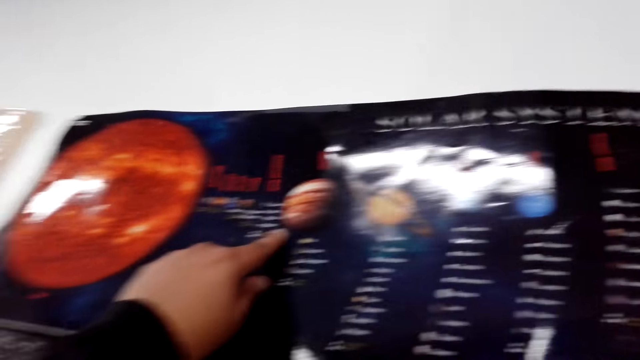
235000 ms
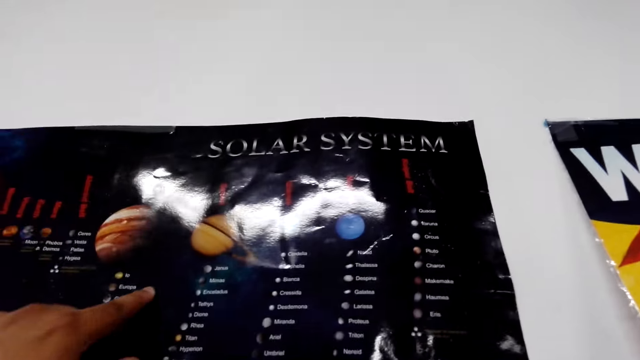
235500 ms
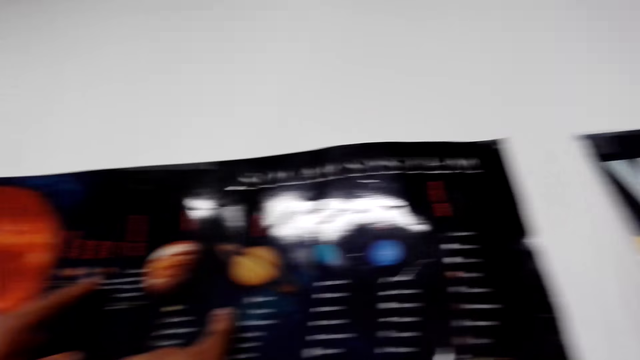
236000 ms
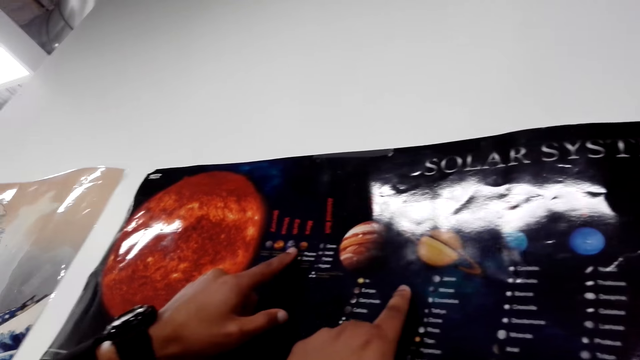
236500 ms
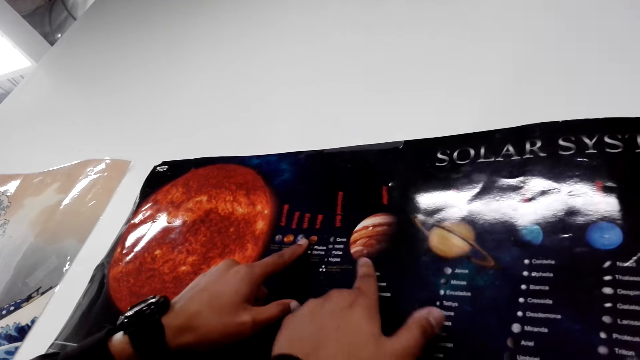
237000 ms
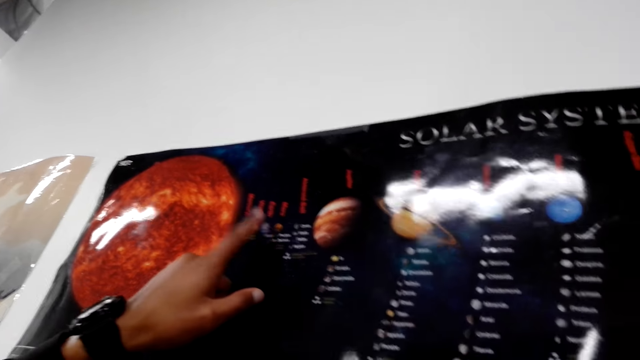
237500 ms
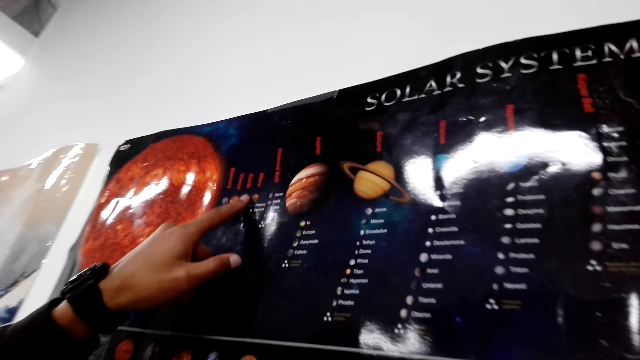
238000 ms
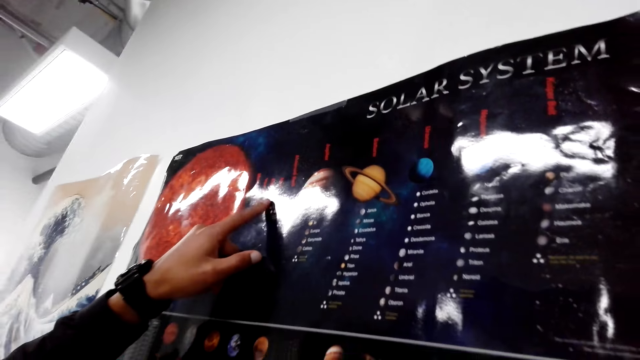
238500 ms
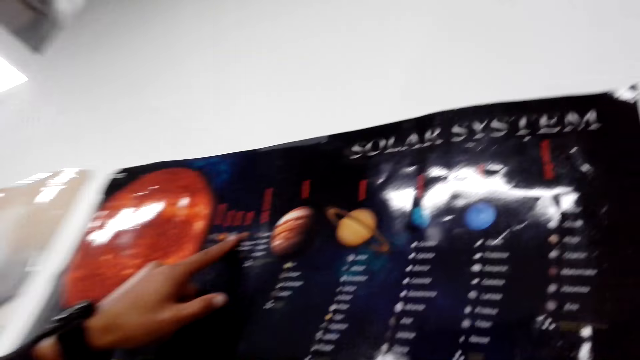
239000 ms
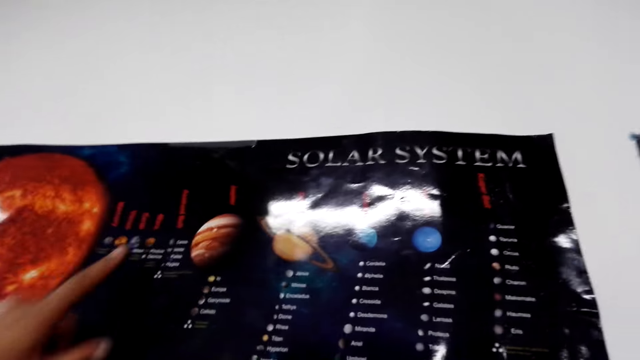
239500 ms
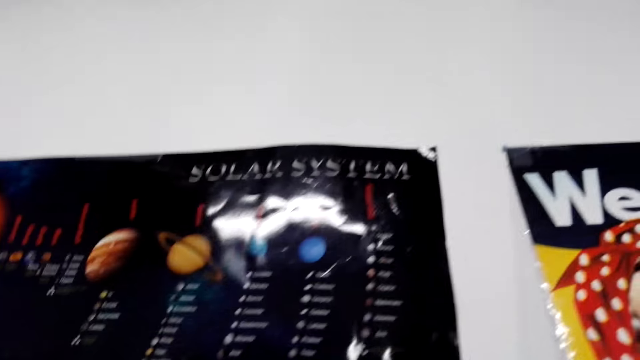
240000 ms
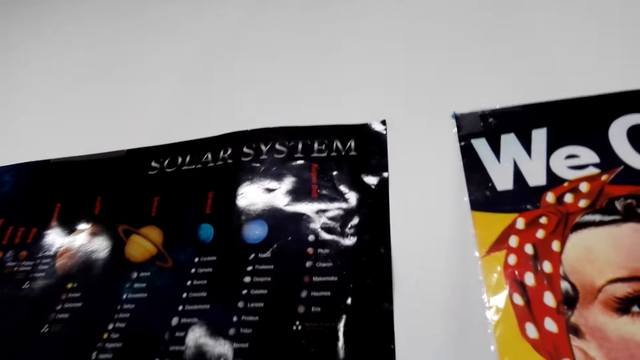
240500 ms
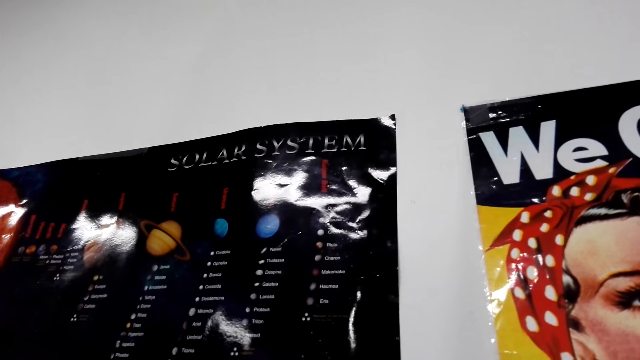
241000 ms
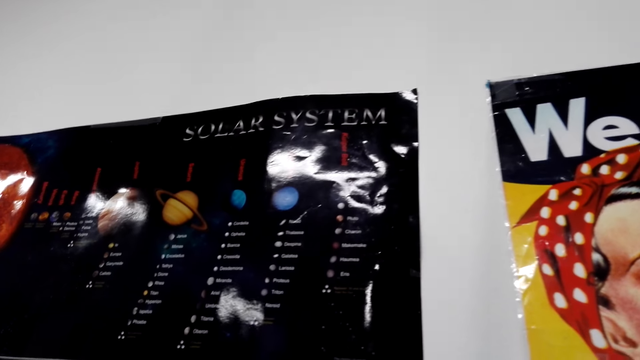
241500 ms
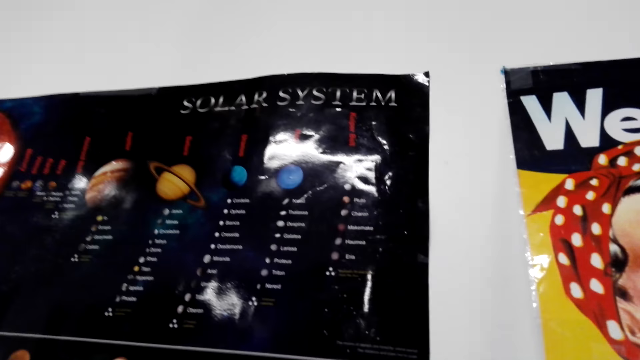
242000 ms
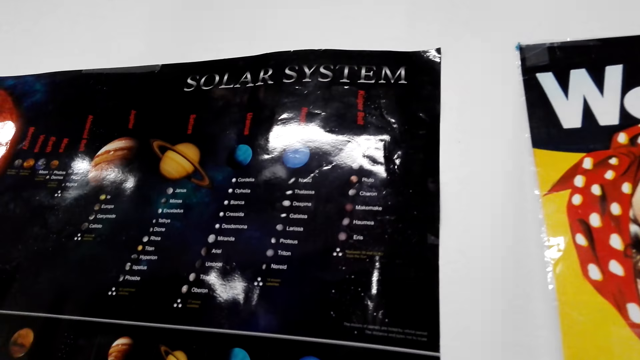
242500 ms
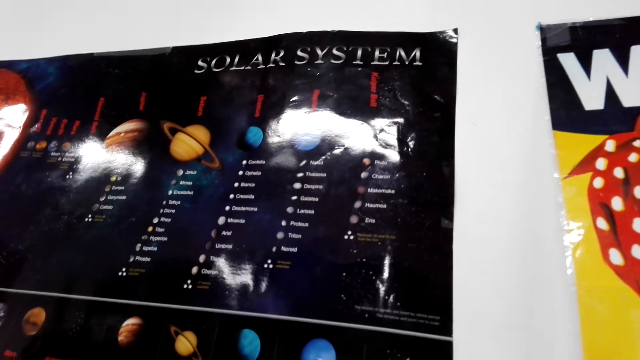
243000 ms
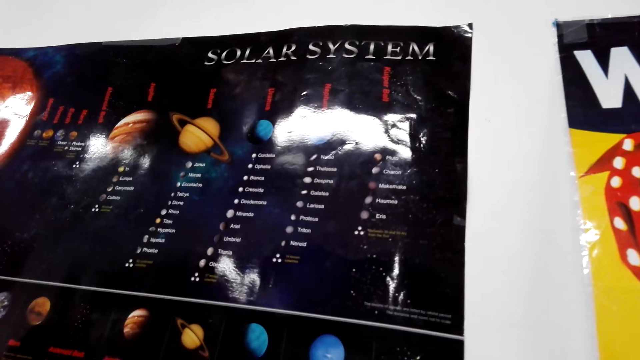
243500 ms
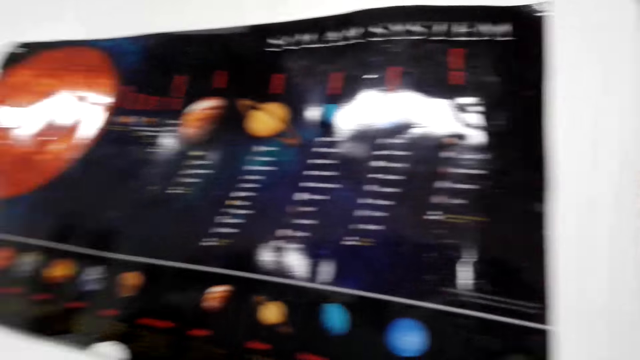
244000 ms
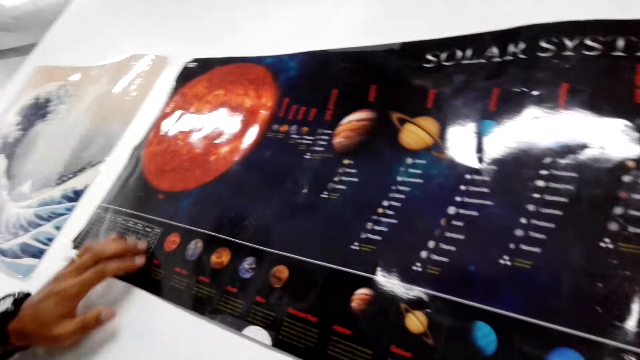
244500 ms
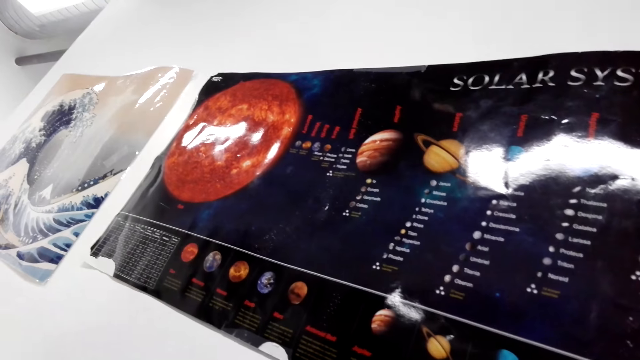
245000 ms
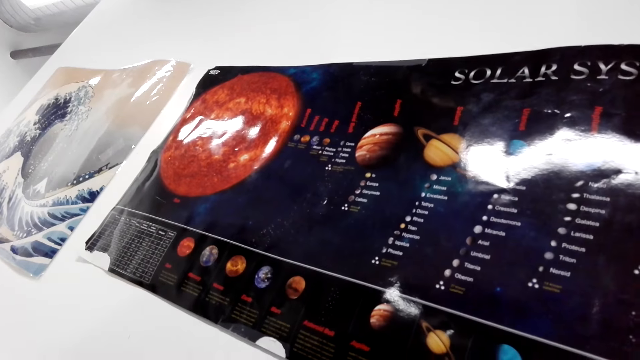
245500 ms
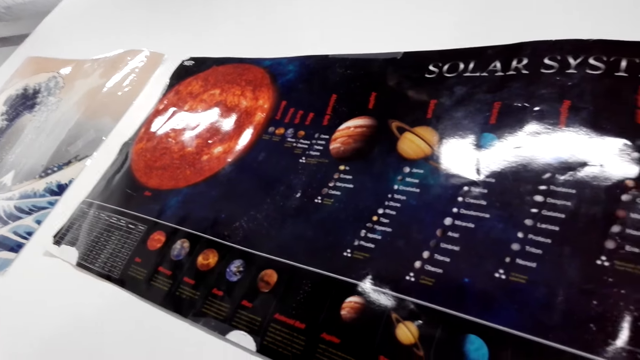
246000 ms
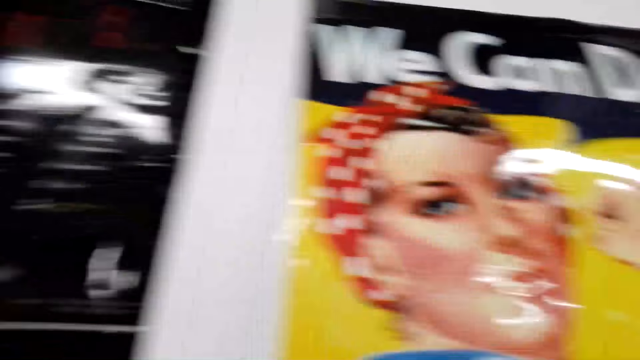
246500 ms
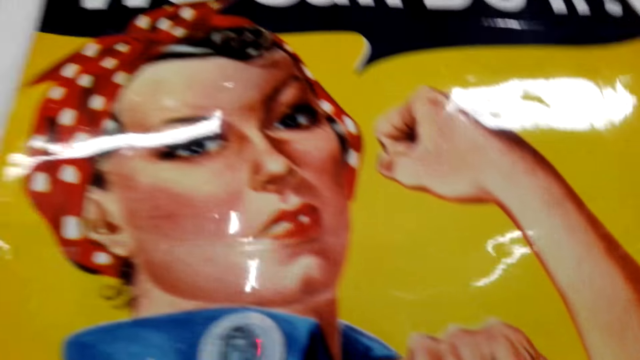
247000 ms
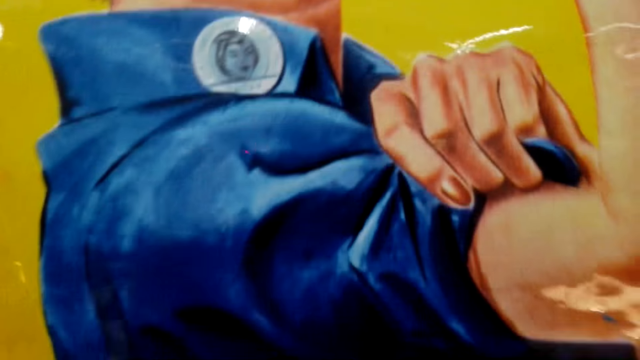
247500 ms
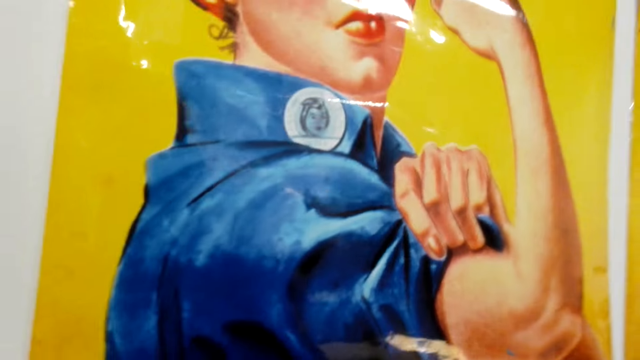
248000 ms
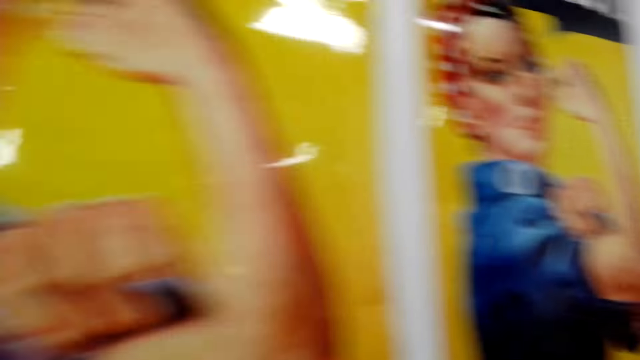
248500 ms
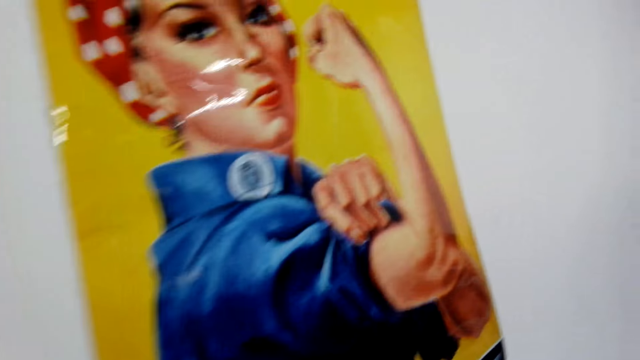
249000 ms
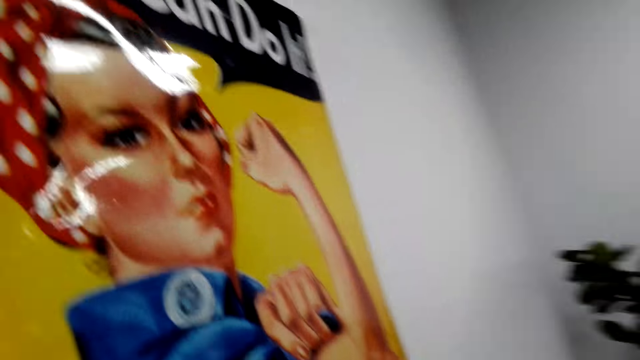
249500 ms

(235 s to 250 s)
A man points at the chart. The camera wearer looks around.

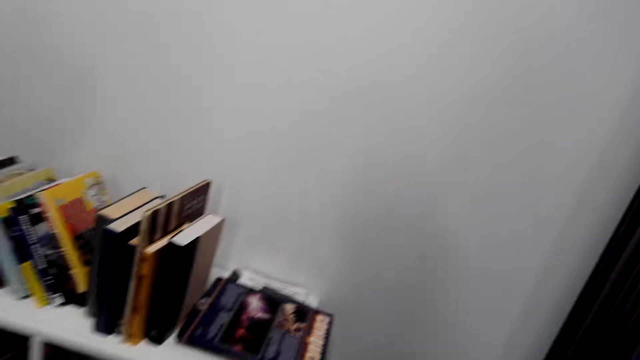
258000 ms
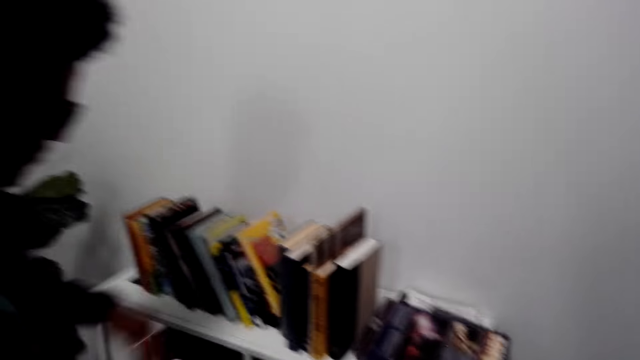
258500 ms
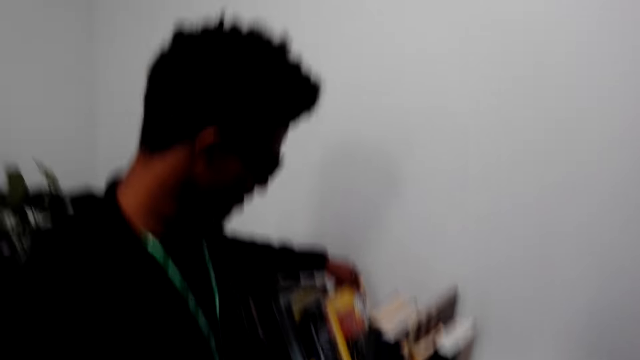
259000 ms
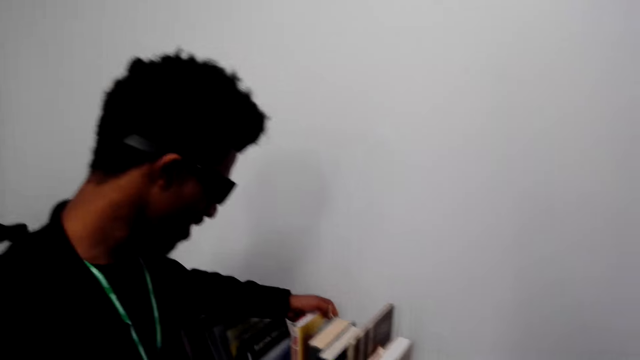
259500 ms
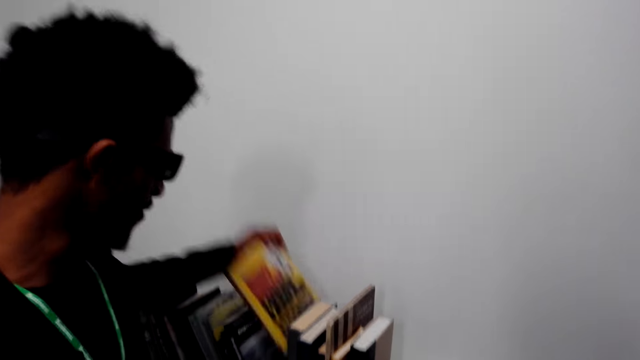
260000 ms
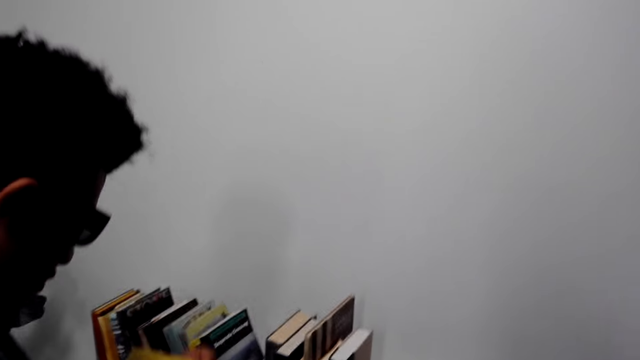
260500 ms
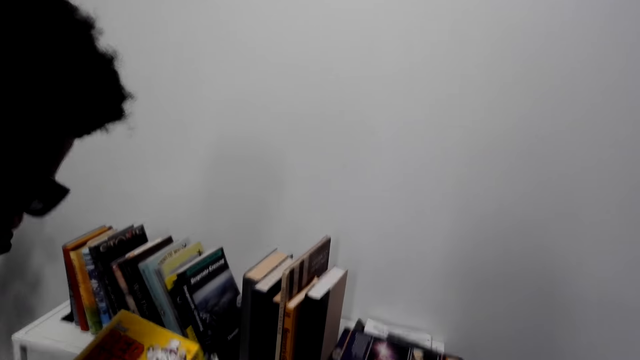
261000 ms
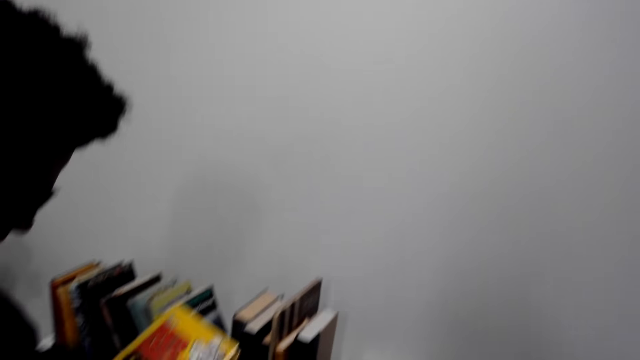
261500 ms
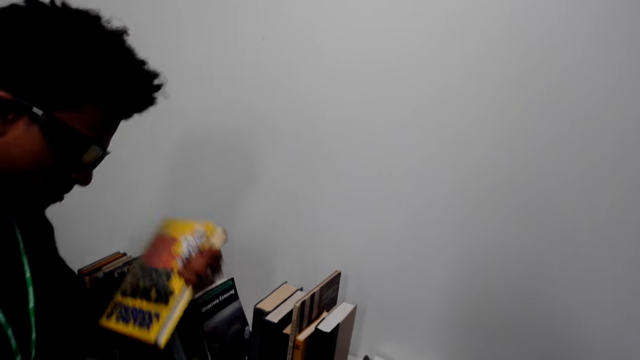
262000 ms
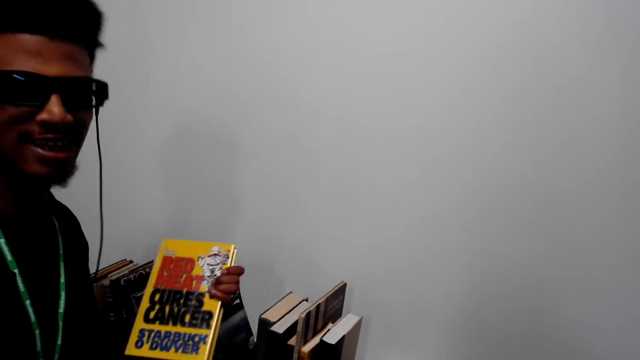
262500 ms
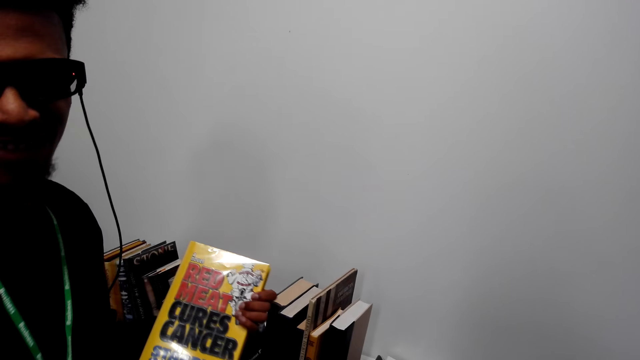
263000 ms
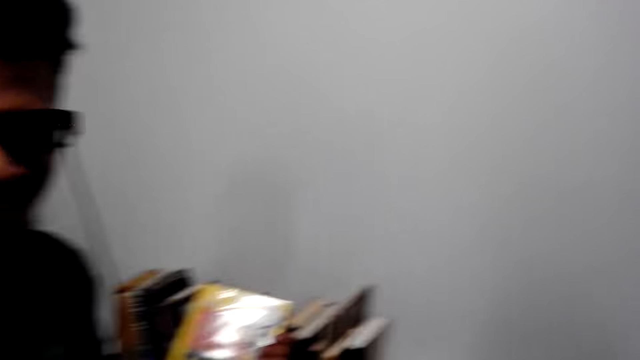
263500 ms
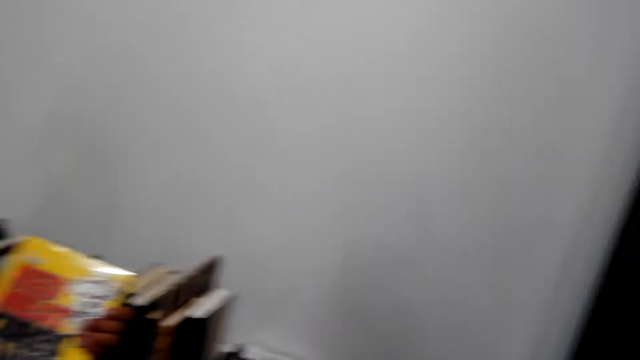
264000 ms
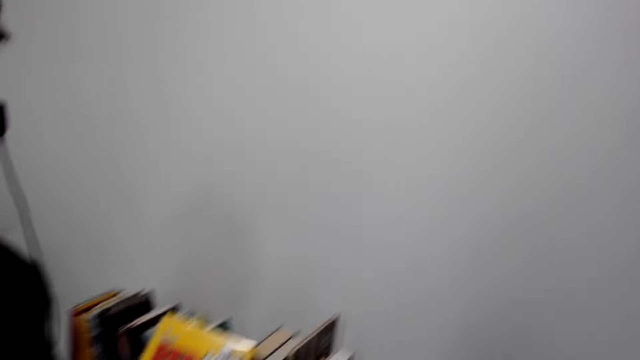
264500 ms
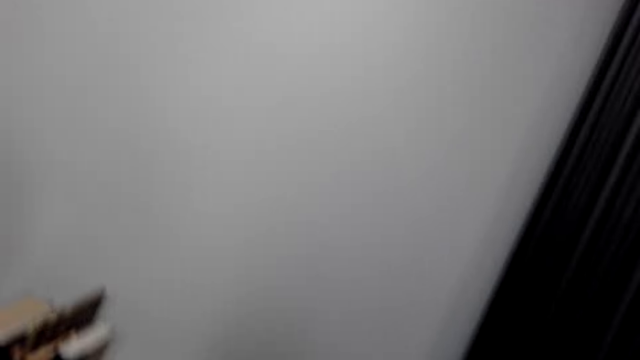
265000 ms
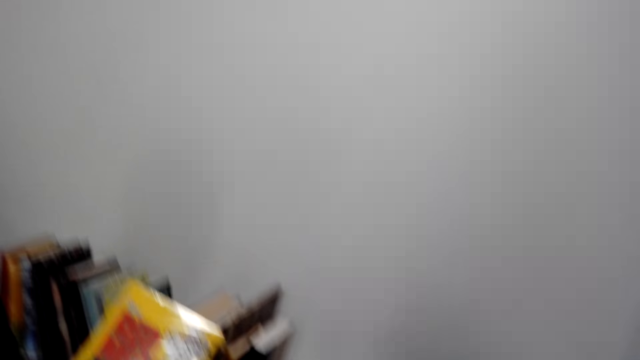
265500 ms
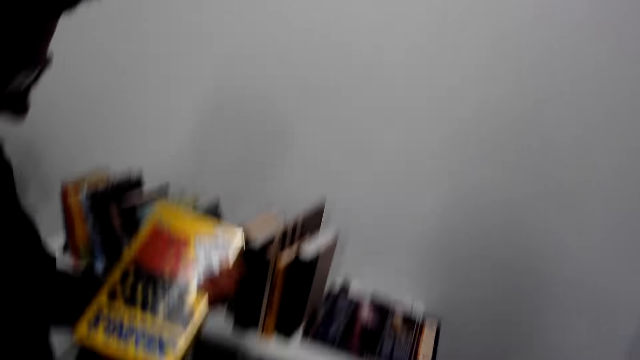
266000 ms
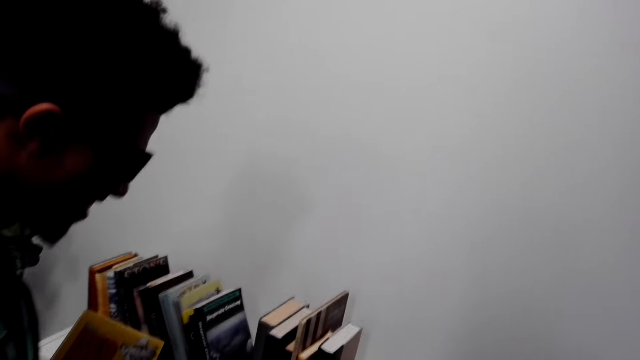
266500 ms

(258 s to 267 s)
A man picks up a book from the shelf. The man looks at the book.
